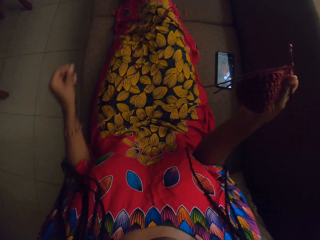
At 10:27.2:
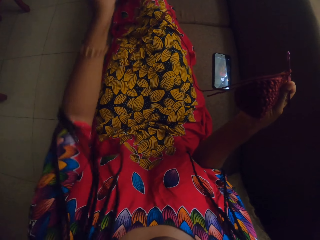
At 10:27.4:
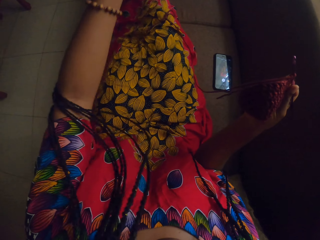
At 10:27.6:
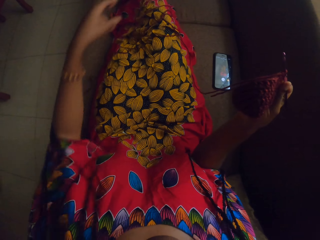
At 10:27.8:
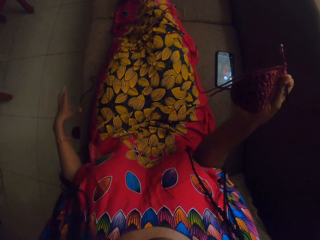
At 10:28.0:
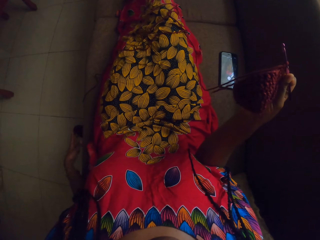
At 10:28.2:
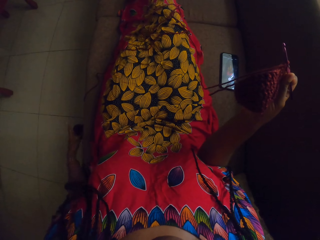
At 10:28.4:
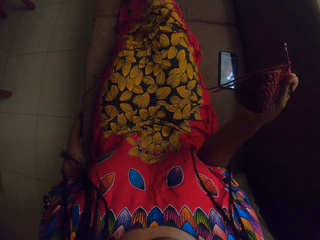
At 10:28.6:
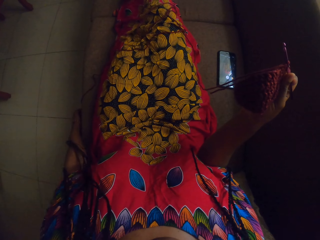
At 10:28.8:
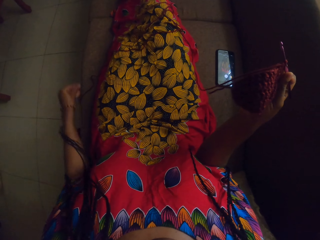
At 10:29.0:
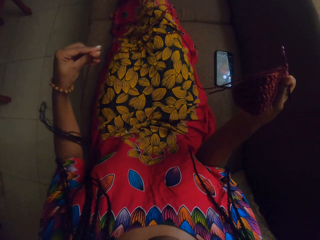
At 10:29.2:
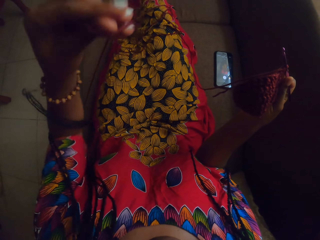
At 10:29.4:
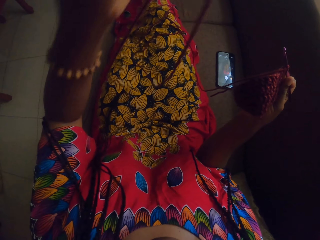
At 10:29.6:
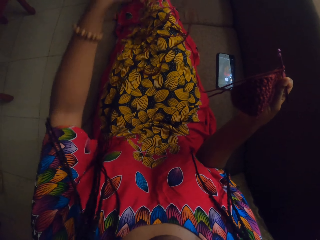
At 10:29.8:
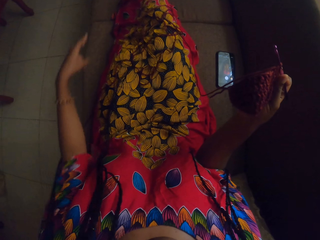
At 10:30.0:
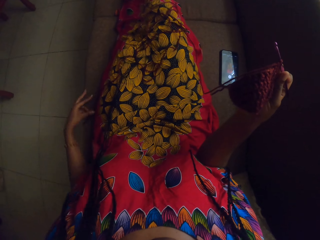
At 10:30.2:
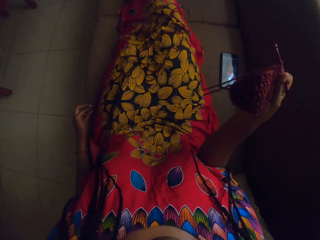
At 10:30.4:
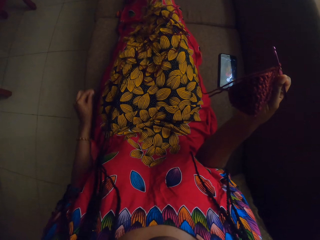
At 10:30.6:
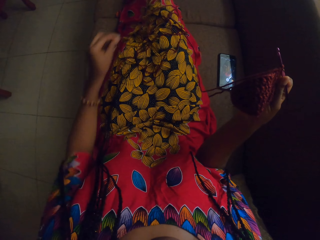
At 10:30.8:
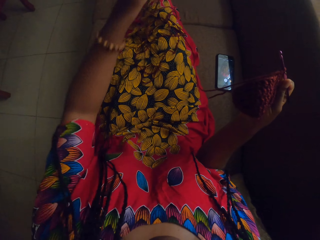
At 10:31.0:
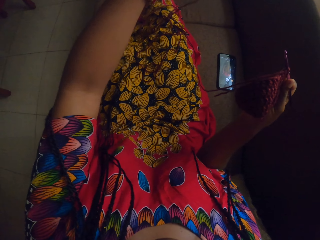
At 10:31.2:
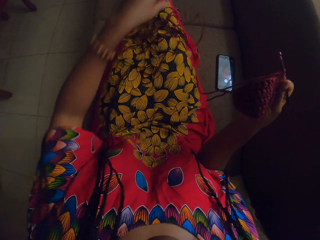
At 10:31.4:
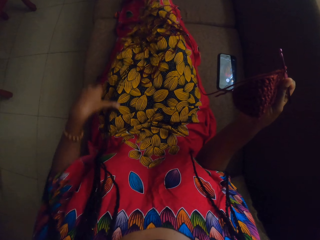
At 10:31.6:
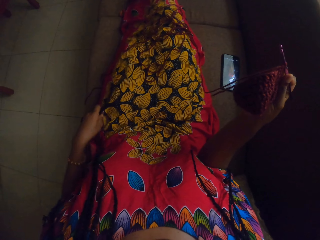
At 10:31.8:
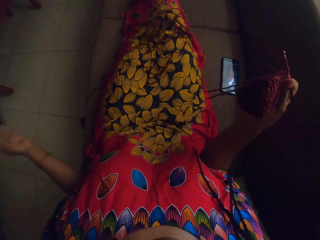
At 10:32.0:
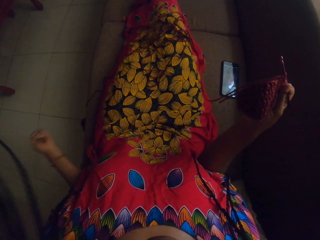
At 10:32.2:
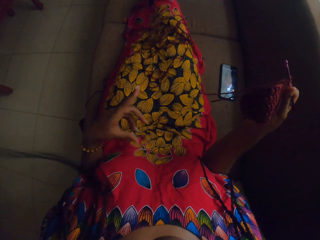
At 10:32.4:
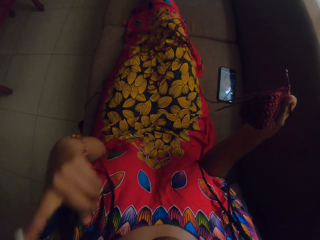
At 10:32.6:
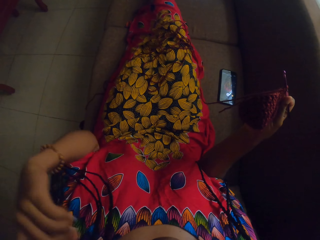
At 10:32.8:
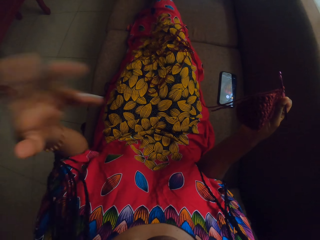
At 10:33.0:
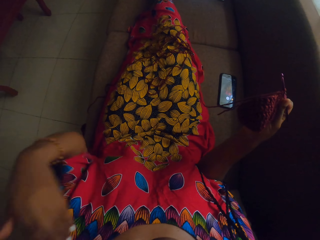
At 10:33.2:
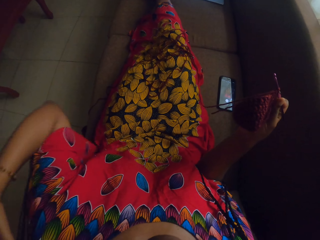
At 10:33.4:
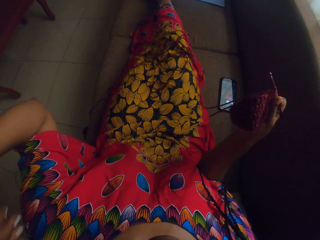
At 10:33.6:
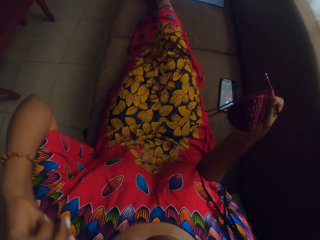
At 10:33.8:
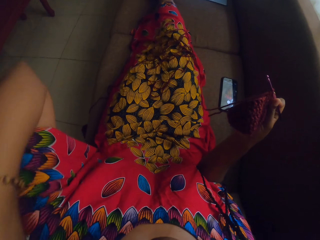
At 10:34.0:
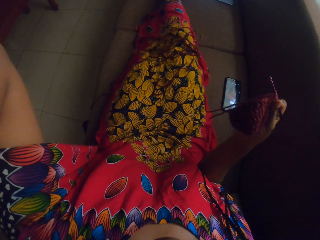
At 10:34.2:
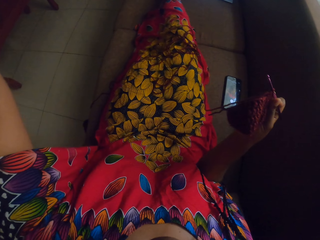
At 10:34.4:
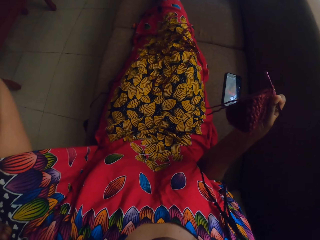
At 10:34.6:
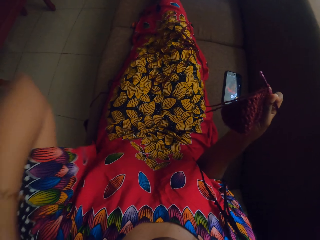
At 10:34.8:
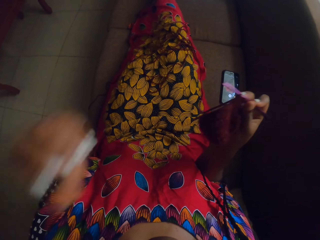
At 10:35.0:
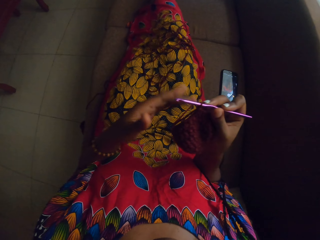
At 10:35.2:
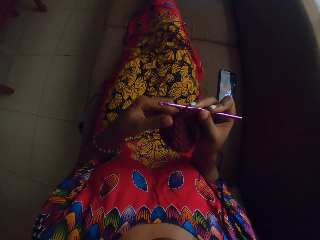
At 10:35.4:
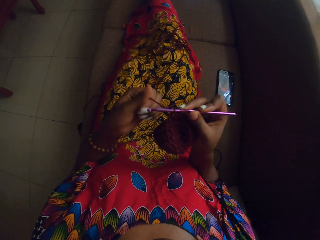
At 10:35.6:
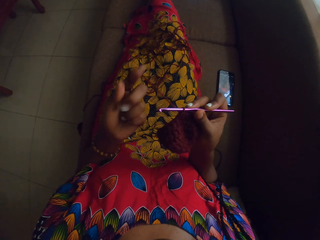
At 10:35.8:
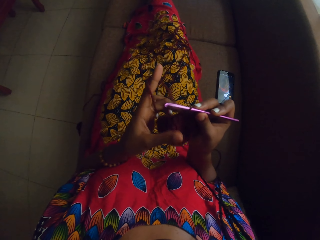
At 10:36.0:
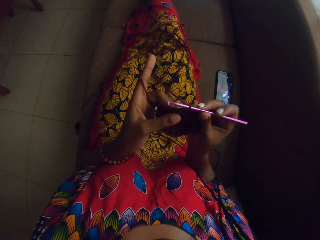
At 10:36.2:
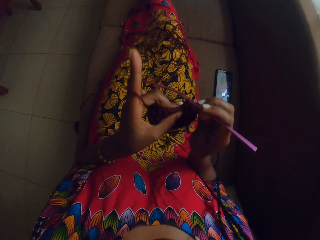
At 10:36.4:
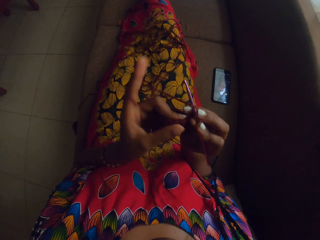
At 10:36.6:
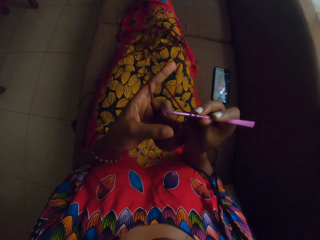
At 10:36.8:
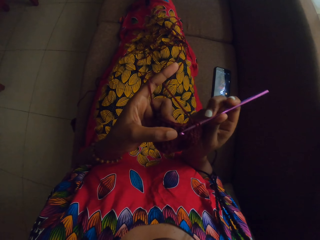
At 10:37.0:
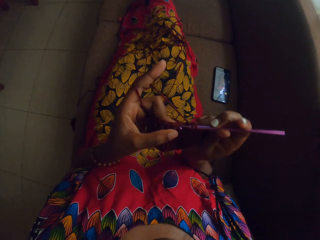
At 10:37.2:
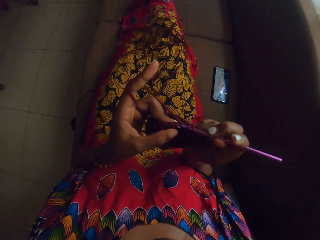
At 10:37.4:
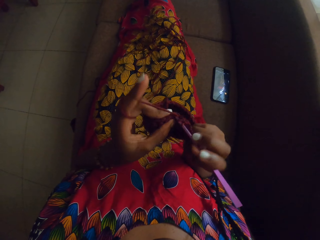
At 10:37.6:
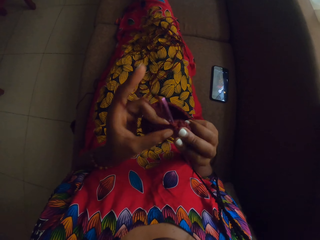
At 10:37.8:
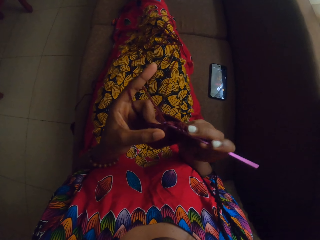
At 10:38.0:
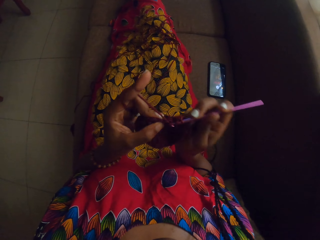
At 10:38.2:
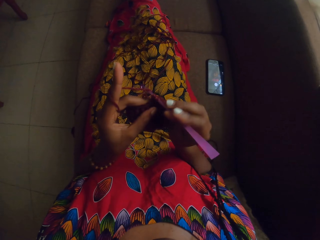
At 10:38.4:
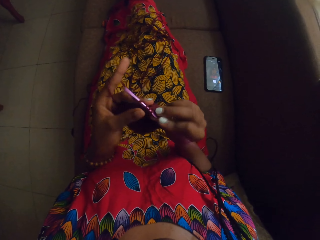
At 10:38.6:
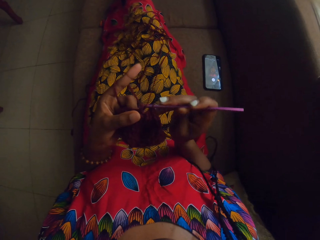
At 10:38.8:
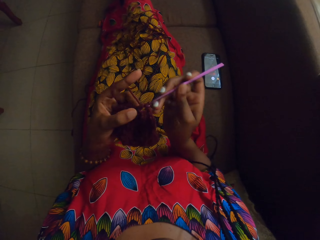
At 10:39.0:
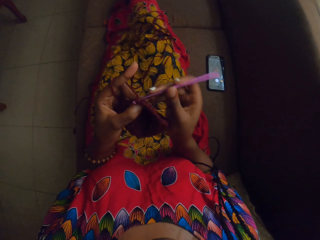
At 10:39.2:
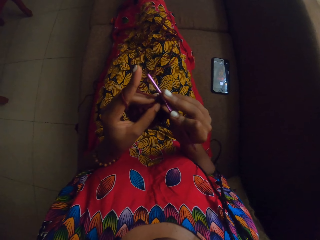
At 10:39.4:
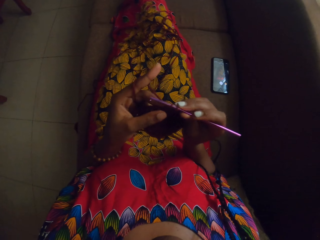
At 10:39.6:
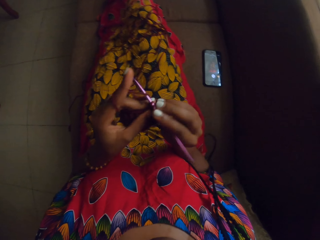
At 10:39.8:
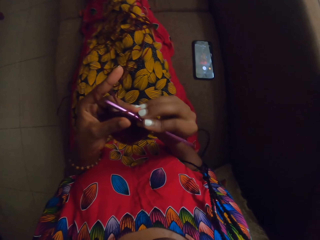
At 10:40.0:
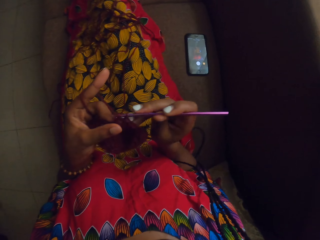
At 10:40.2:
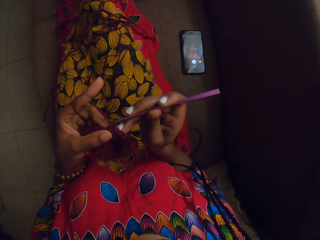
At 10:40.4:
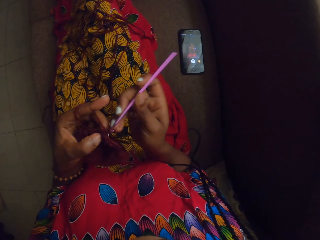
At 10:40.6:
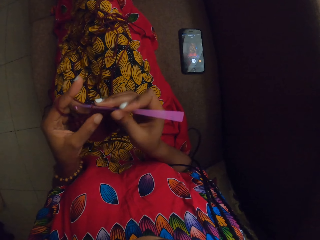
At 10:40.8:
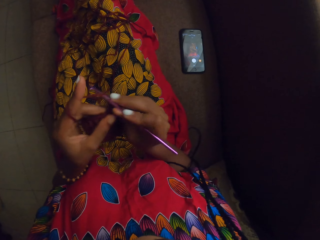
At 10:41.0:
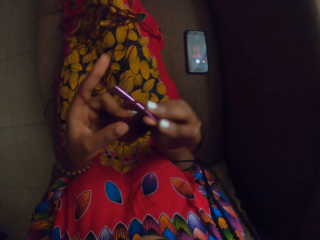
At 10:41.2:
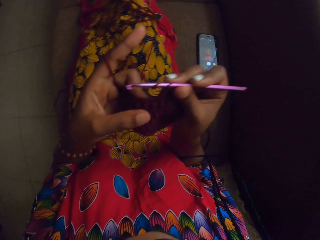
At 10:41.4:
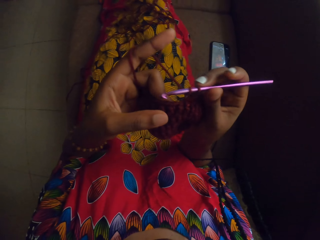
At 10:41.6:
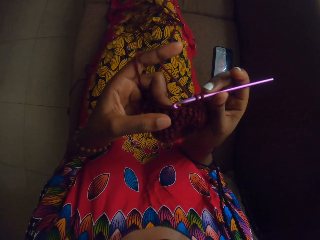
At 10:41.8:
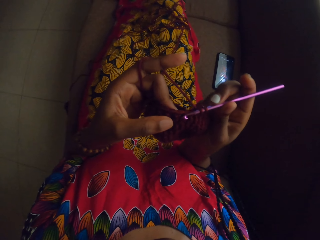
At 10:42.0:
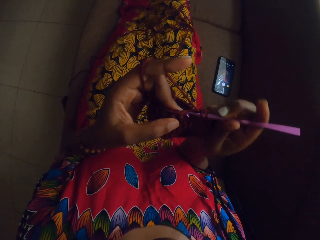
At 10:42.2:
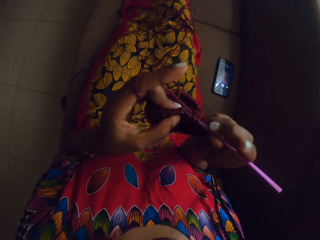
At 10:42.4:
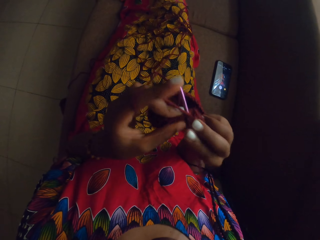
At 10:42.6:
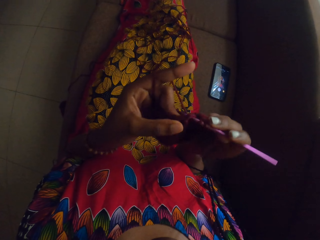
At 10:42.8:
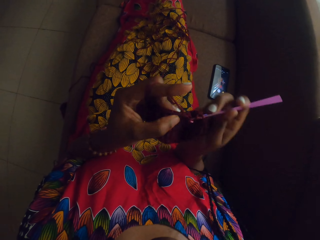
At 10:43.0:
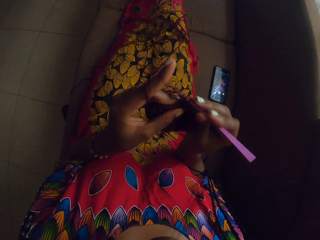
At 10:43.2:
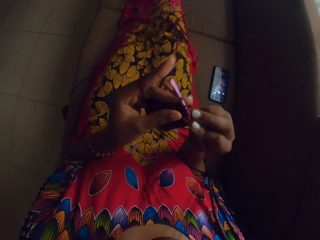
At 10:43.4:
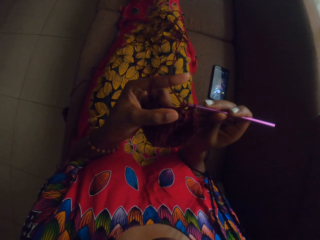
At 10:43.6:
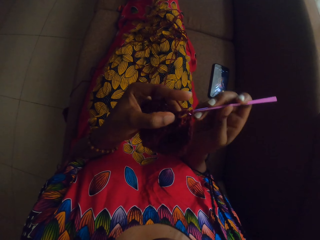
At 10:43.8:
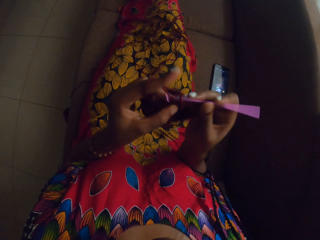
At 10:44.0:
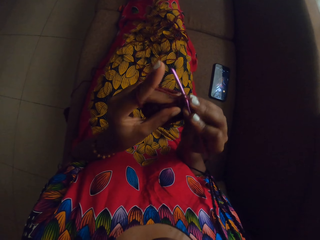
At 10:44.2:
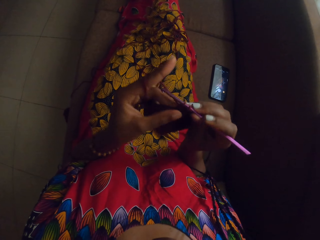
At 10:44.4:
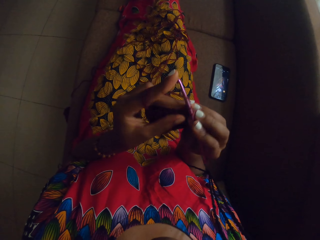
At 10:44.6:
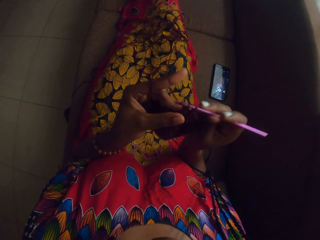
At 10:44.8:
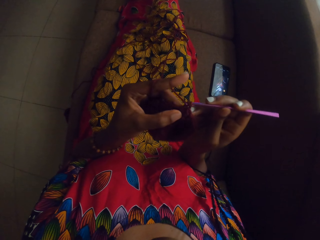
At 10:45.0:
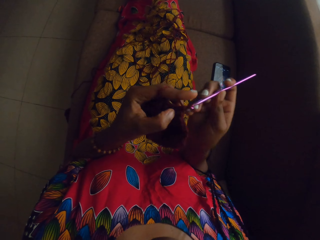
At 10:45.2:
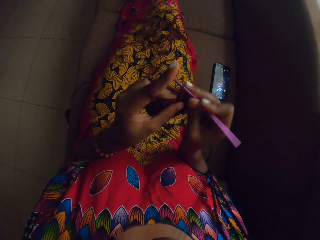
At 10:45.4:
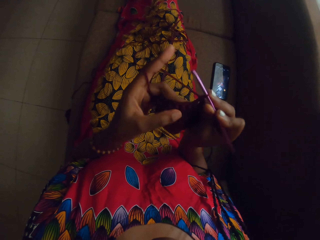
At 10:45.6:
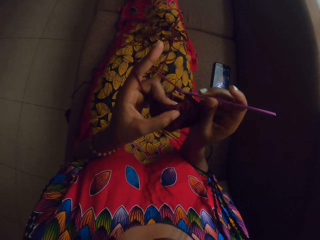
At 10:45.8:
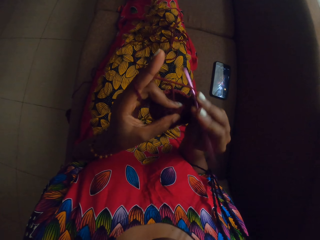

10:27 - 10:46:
The camera wearer throws her hair backwards. She adjusts her hair with her left hand. She touches the crochet yarn with her left hand. She pulls the thread. She crochets the yarn with the crochet hook in her right hand. She is looking at the phone.

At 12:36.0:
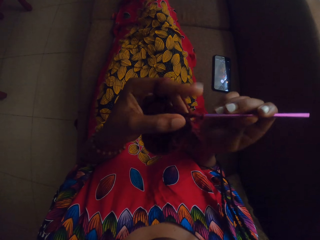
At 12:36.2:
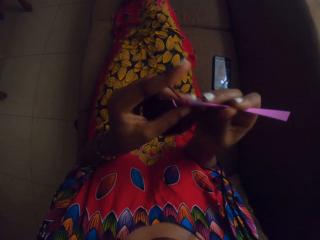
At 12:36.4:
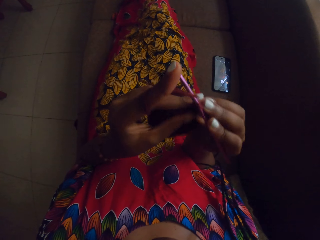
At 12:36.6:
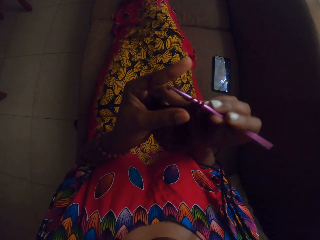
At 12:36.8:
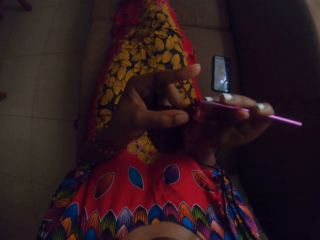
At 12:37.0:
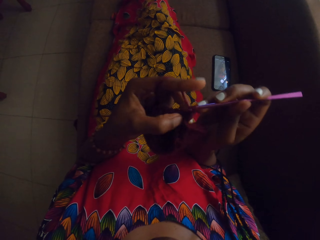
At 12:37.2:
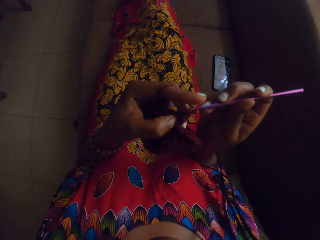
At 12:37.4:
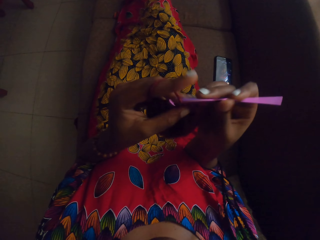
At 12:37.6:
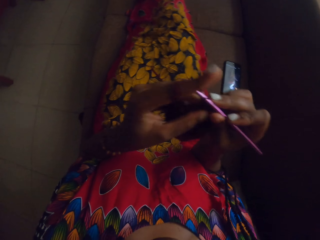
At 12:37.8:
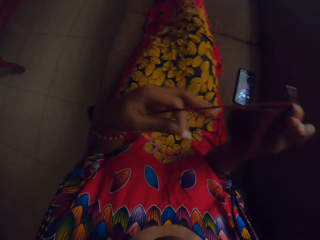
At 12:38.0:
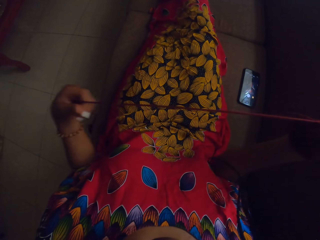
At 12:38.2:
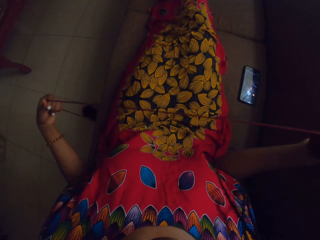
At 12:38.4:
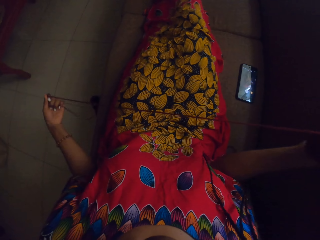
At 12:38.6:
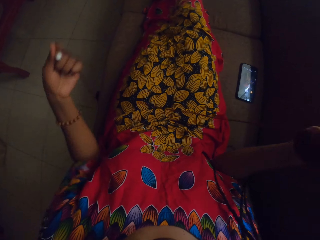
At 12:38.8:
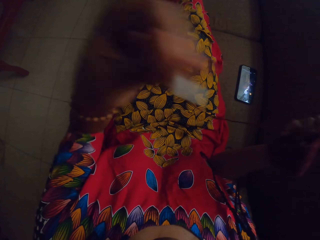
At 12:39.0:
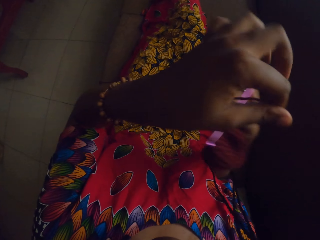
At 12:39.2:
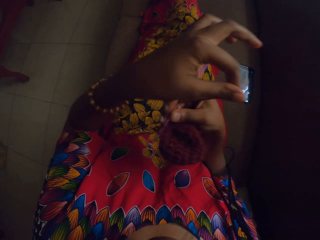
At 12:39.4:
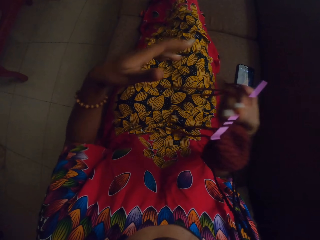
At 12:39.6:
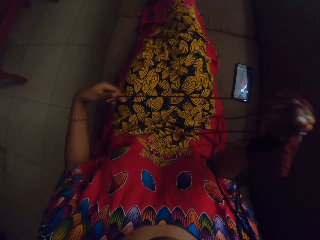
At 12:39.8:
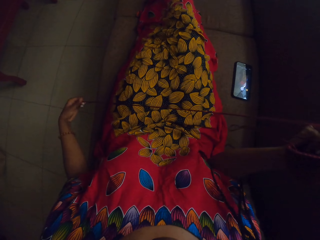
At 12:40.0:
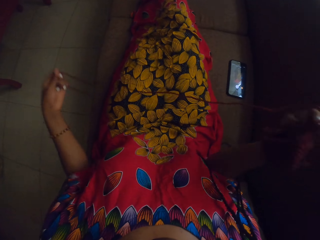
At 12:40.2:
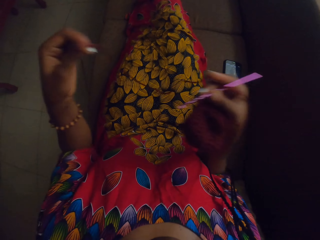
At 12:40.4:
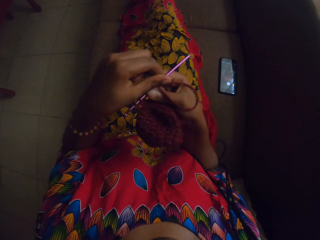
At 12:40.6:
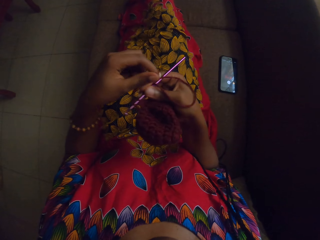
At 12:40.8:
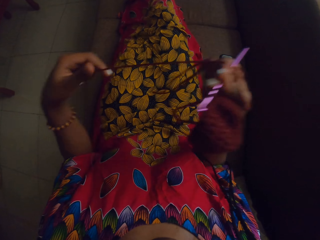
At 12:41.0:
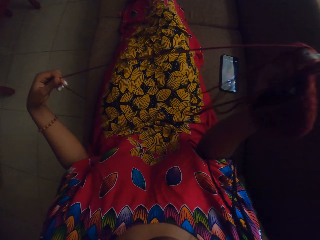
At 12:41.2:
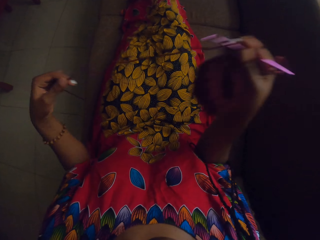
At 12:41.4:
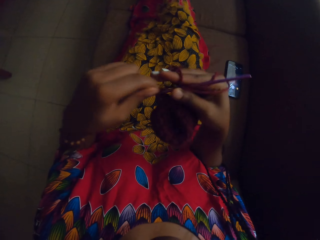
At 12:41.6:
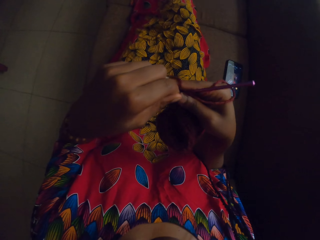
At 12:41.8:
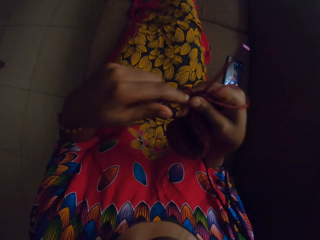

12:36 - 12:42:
The camera wearer pulls the yarn with her left hand.
